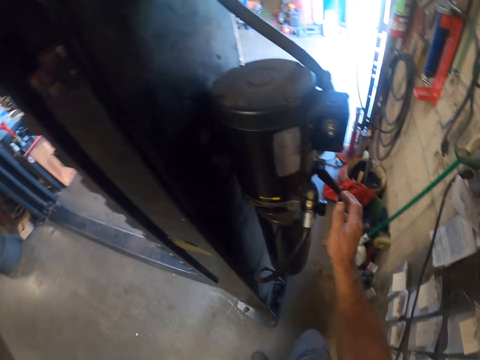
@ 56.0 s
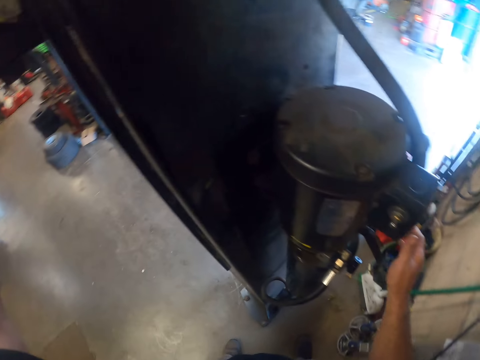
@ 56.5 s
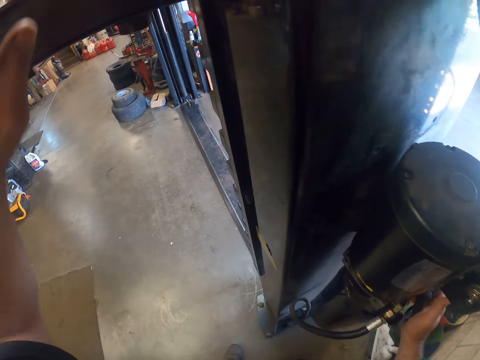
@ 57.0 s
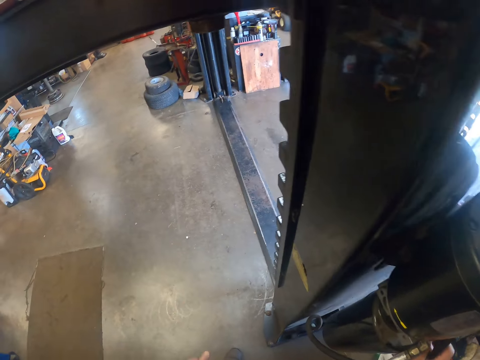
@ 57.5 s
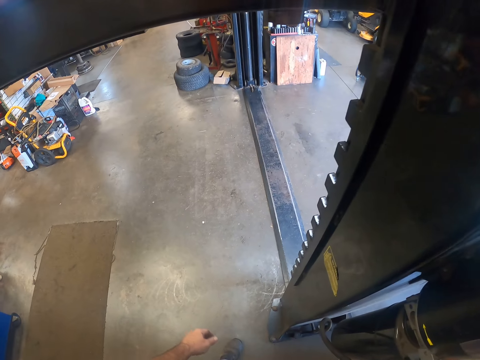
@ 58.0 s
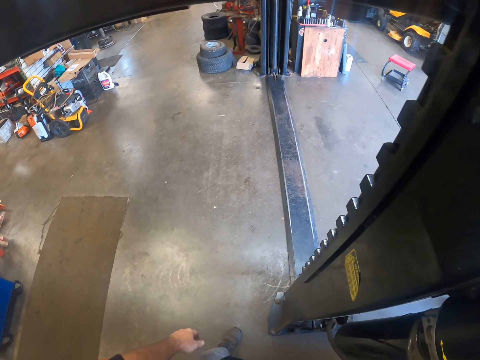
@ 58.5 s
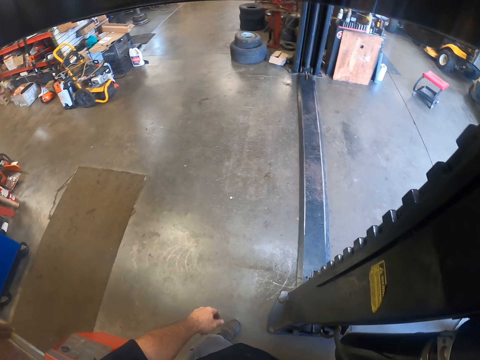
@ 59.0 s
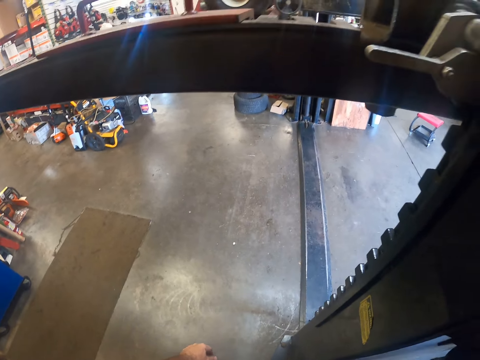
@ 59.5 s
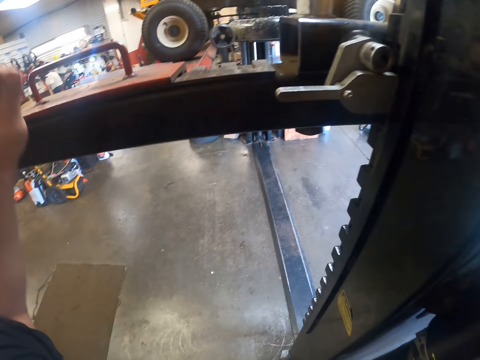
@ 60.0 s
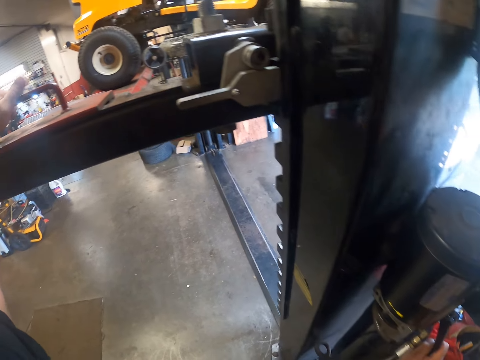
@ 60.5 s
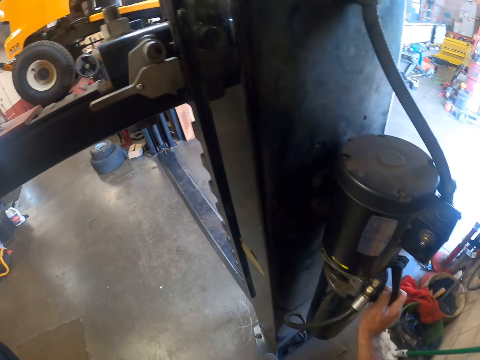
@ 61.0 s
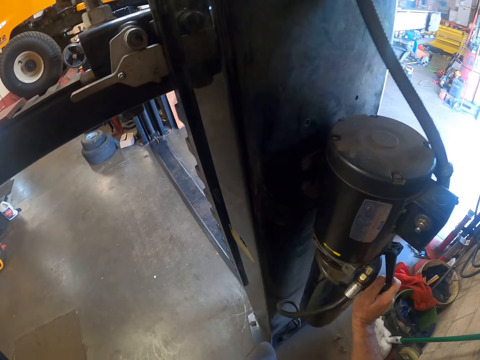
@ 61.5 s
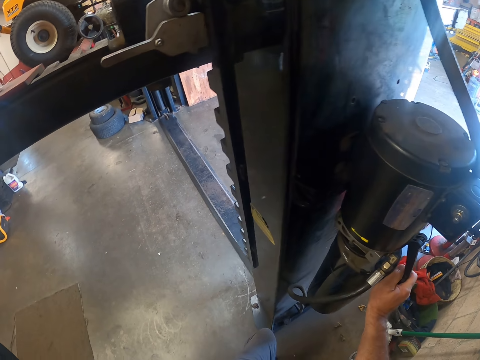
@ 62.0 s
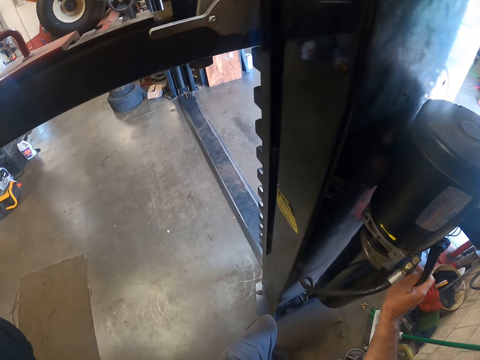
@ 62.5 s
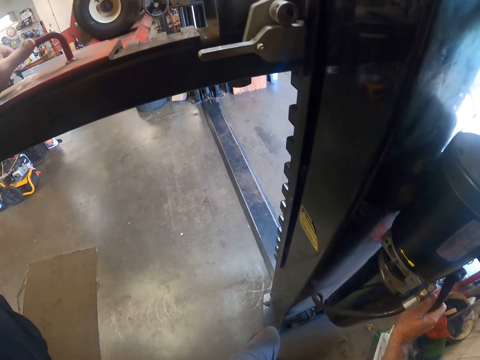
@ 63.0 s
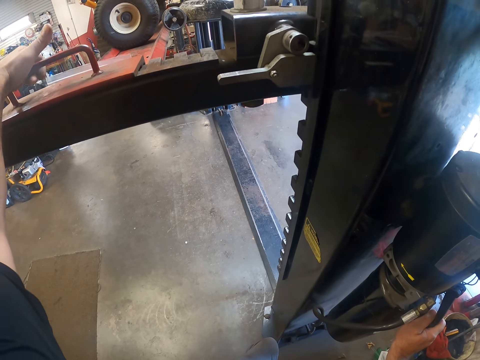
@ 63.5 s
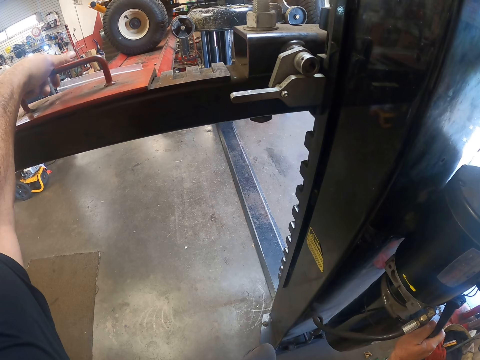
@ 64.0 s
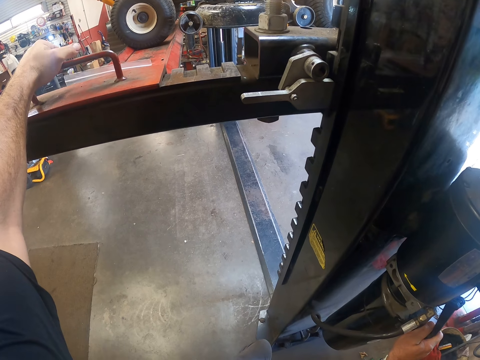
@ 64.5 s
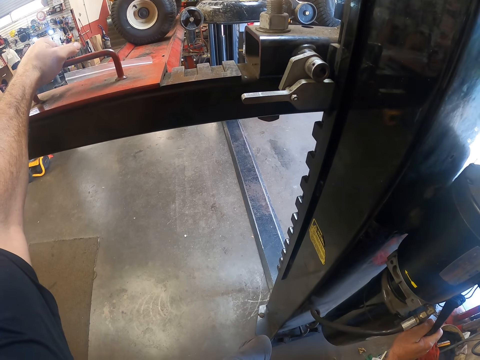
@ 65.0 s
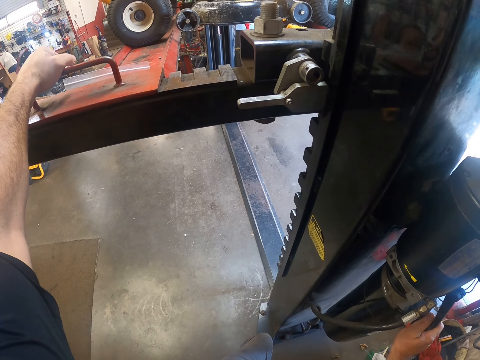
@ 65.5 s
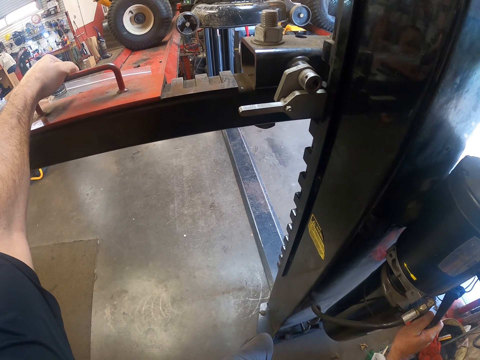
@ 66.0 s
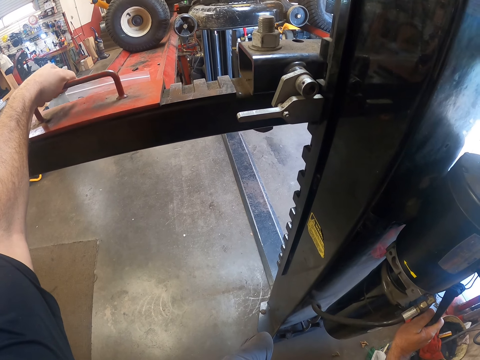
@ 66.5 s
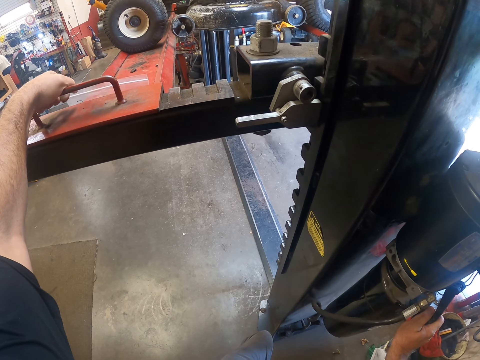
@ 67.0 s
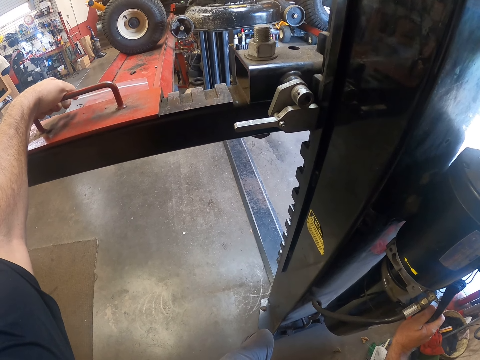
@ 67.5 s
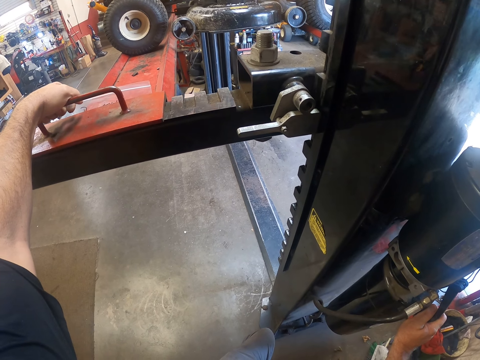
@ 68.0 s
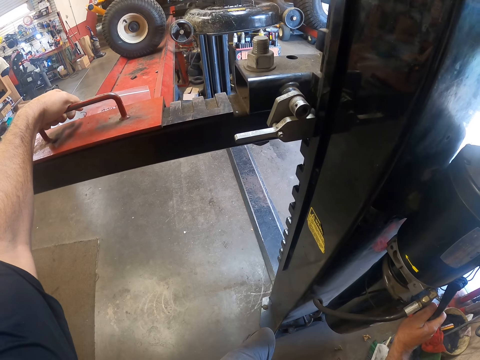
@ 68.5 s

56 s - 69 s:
The camera wearer touches the automated assembling machine. He lowers the lawn mower lift. He places his left hand on the fork lift. He adjusts the automated assembling machine.

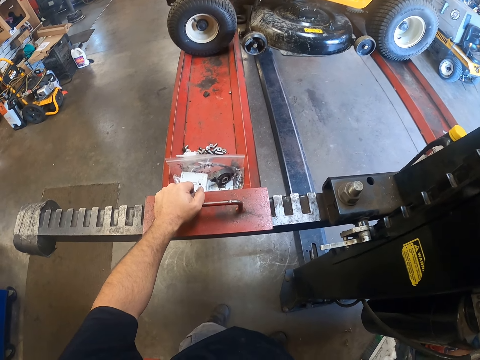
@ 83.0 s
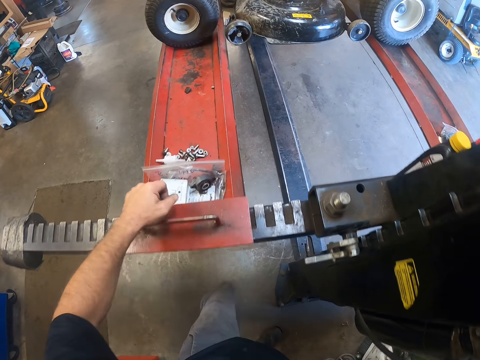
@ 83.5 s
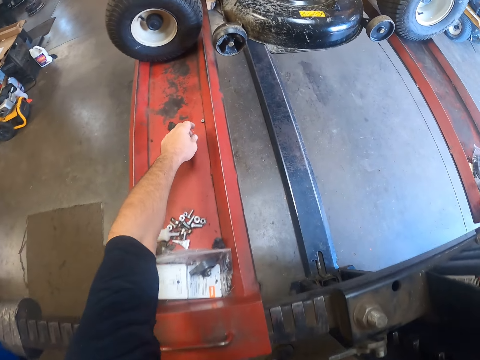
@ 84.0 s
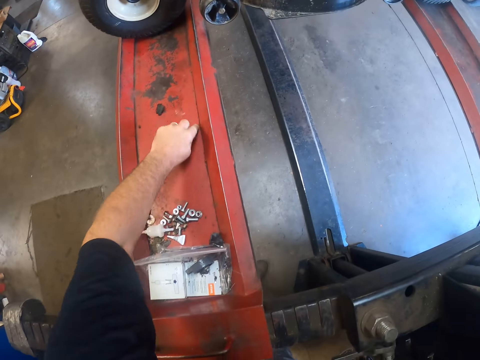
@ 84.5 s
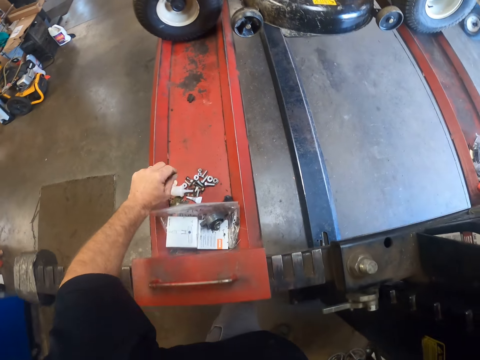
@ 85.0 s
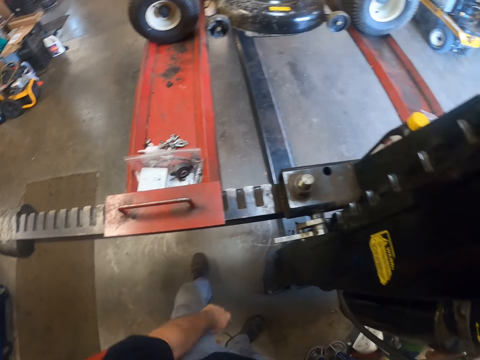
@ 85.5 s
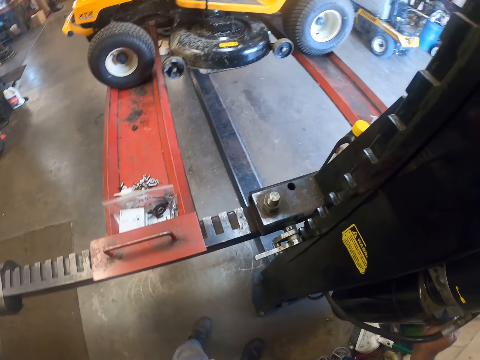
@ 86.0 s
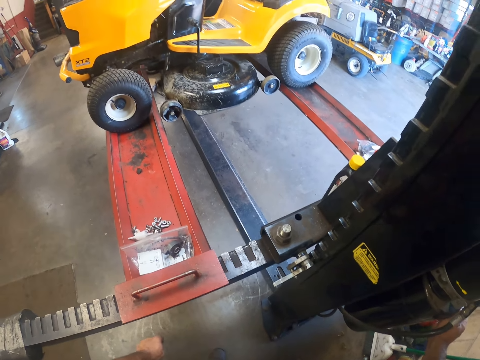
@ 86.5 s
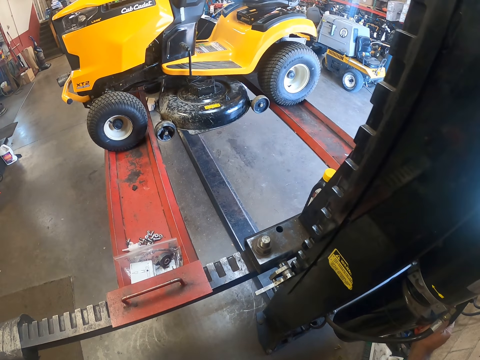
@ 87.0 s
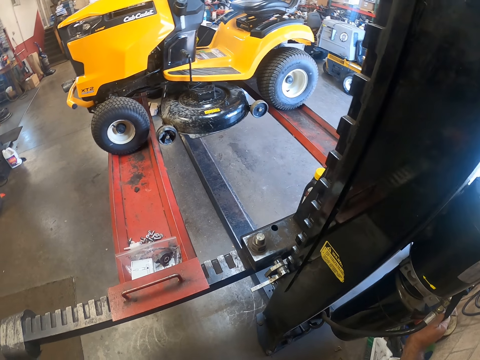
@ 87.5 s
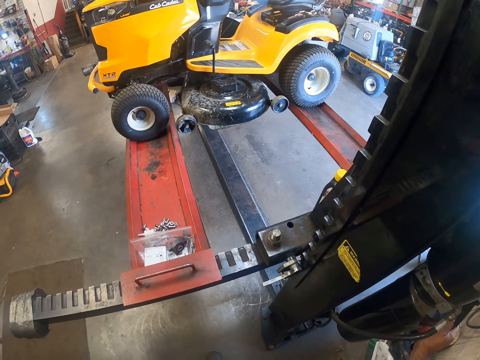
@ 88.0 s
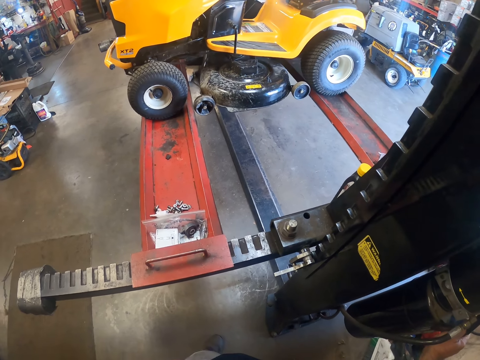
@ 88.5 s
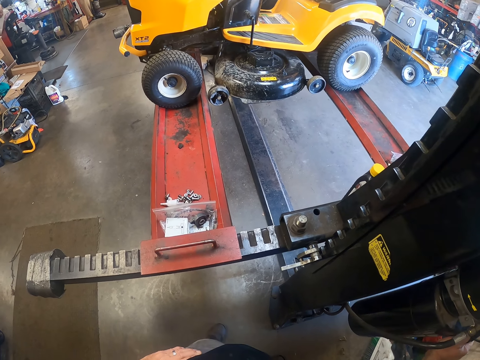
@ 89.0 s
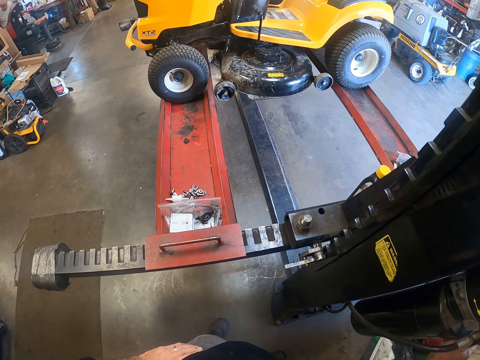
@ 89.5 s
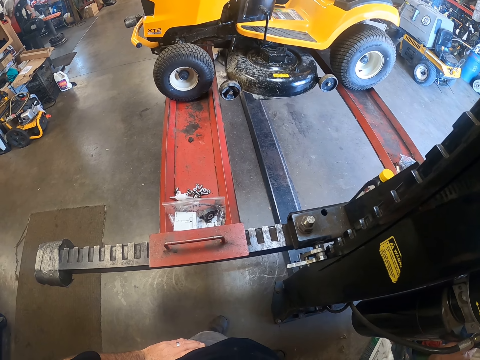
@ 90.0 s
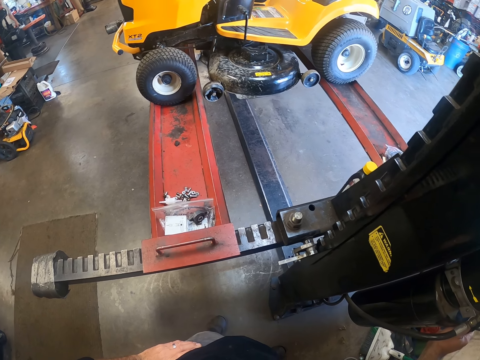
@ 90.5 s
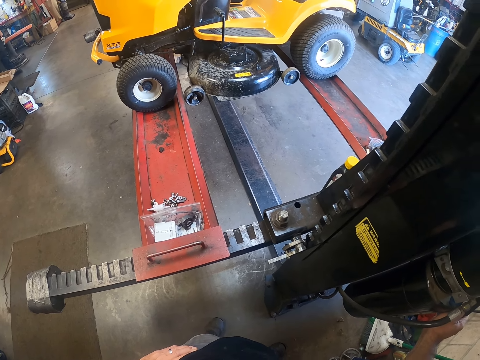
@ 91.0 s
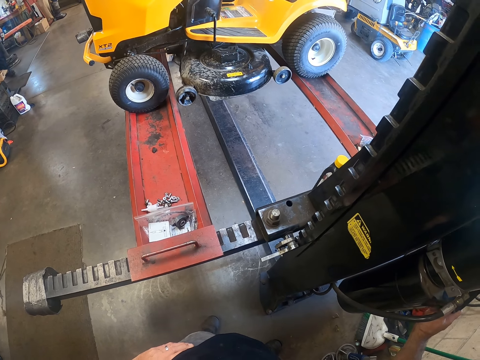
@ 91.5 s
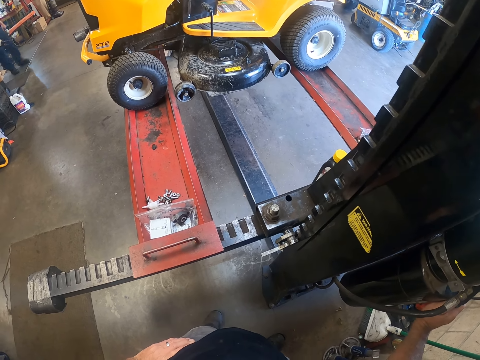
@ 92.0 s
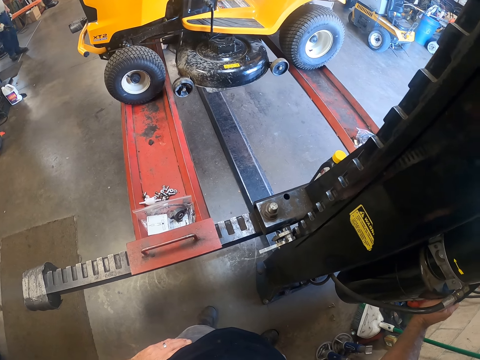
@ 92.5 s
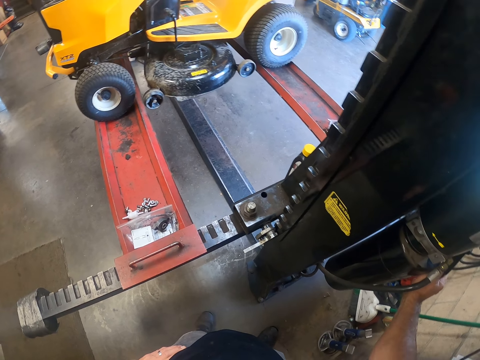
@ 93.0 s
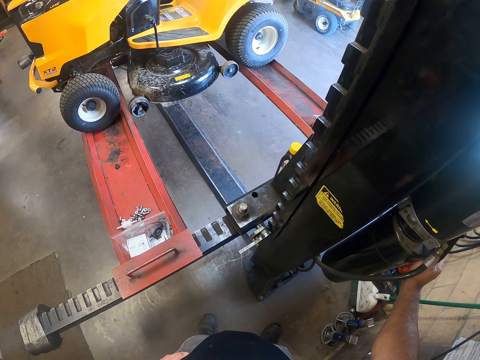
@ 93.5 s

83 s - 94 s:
The camera wearer drags a nut on the lift with his left hand. He picks up a lawn mower blade. He adjusts the automated assembling machine.

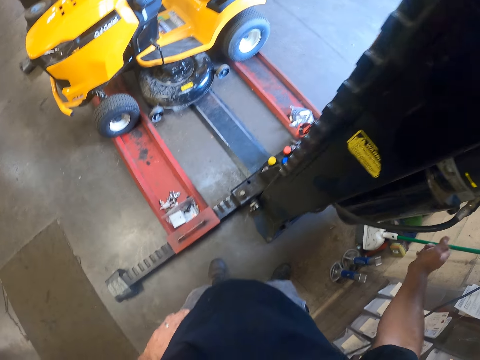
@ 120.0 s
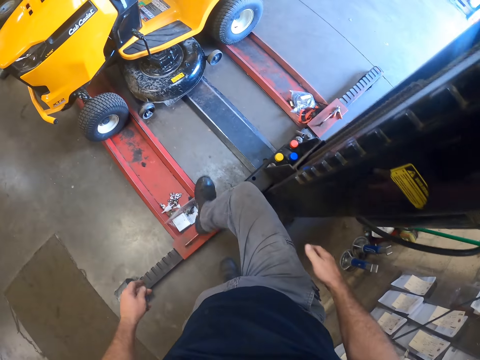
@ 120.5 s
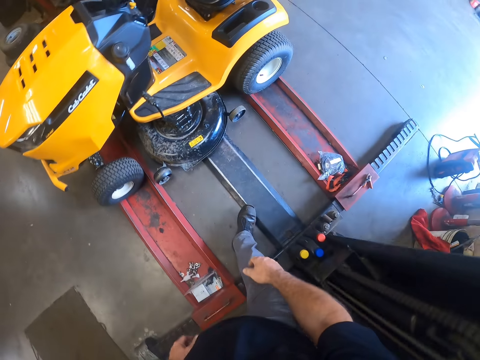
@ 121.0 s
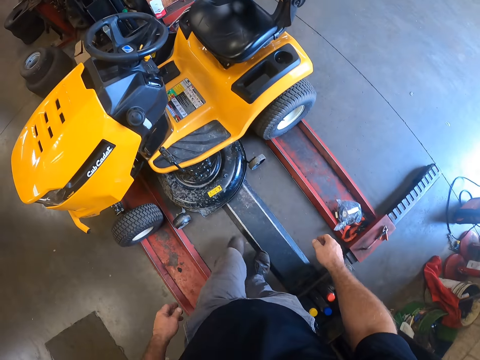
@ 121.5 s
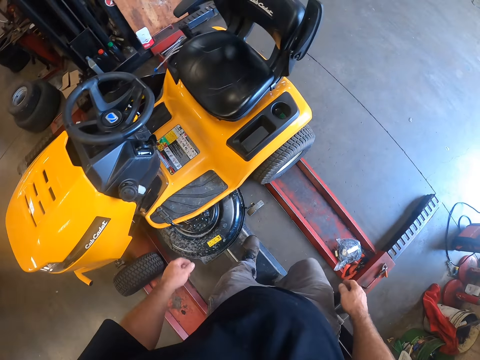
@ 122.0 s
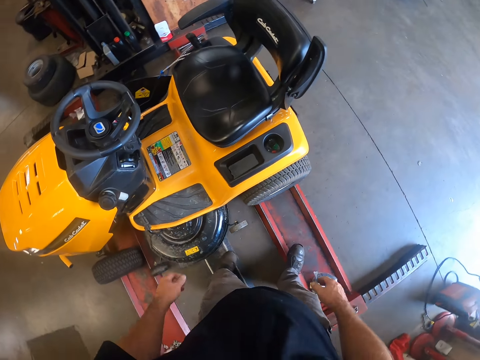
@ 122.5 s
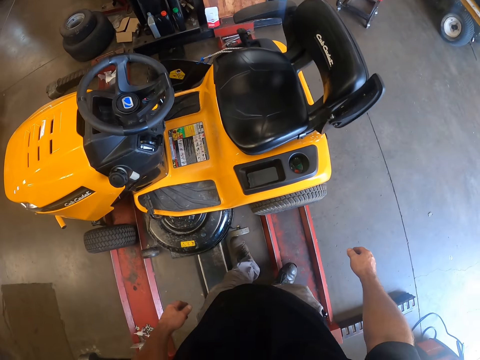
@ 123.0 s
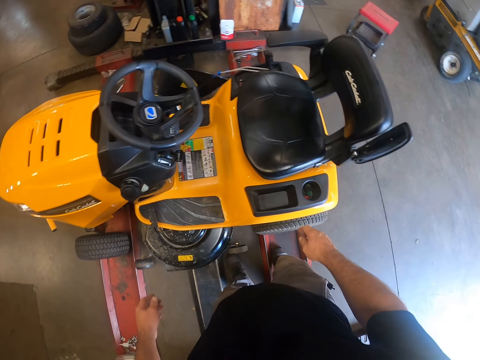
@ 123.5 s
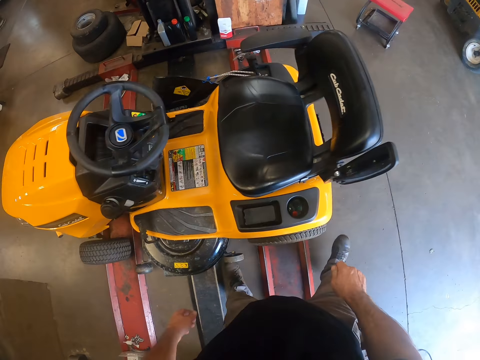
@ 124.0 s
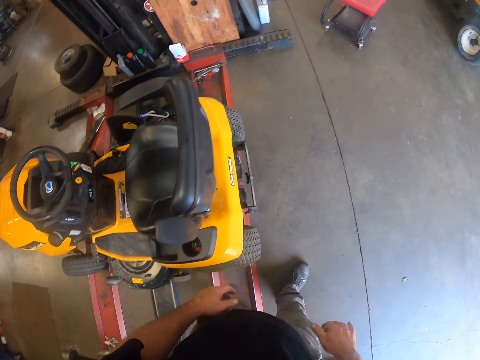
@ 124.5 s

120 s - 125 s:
The camera wearer walks through the automated assembling machine.
